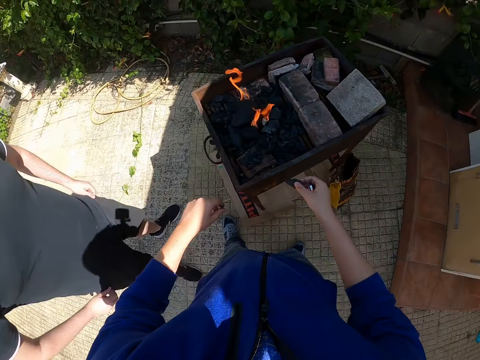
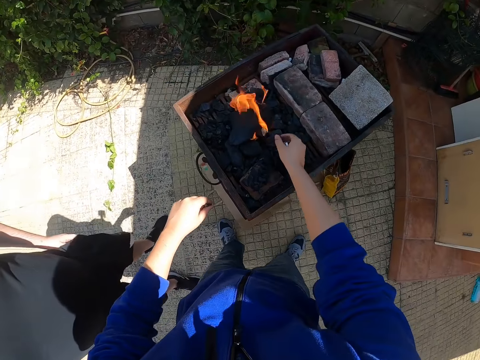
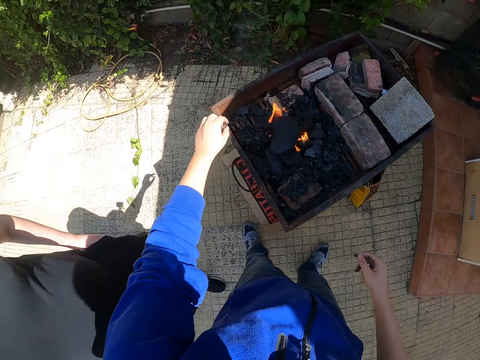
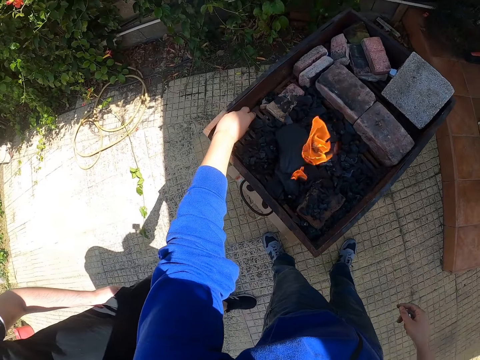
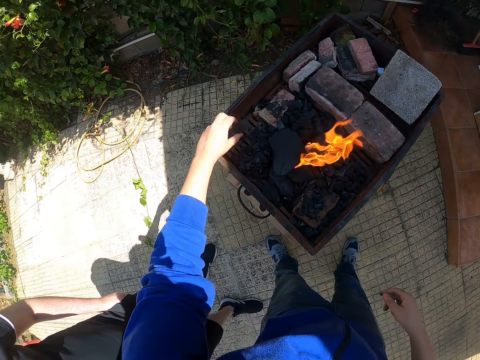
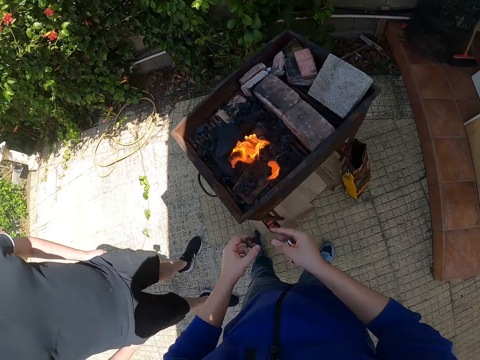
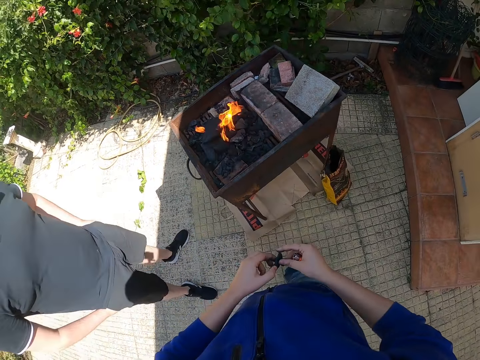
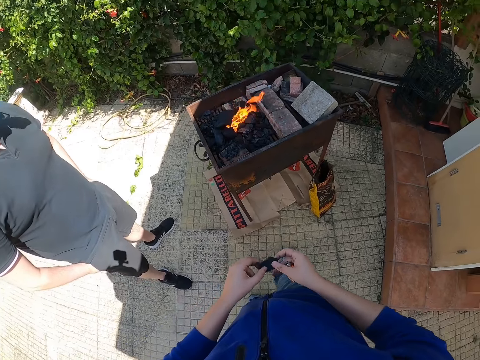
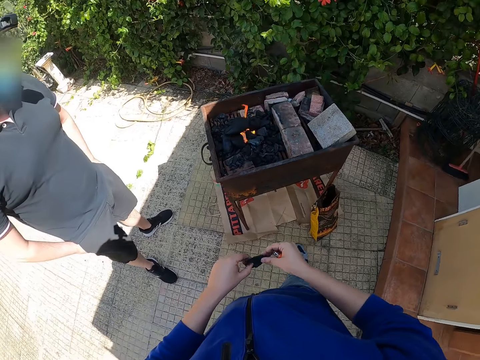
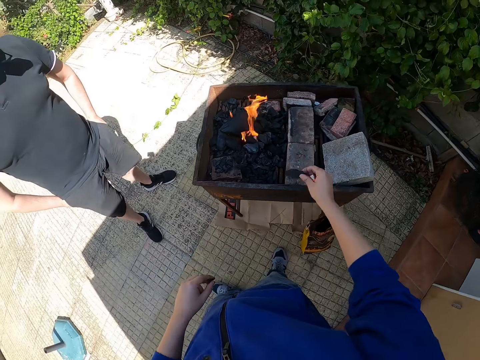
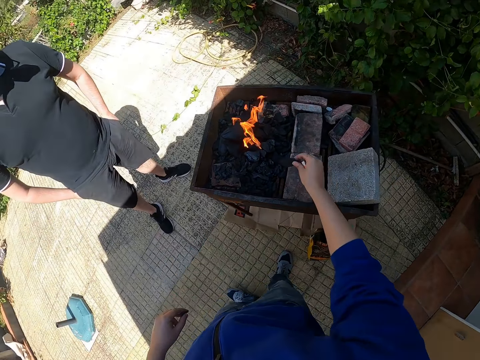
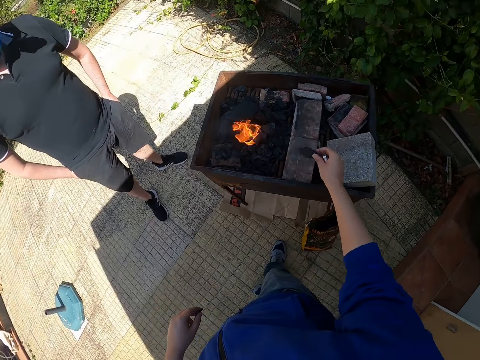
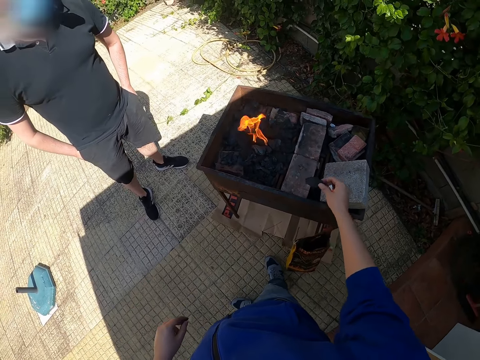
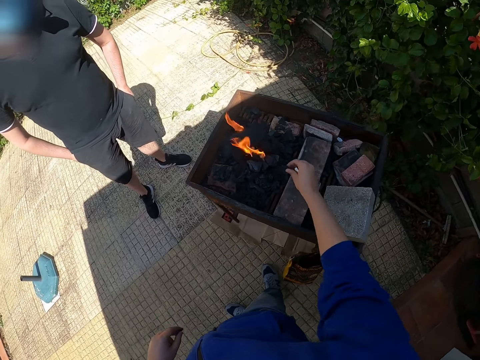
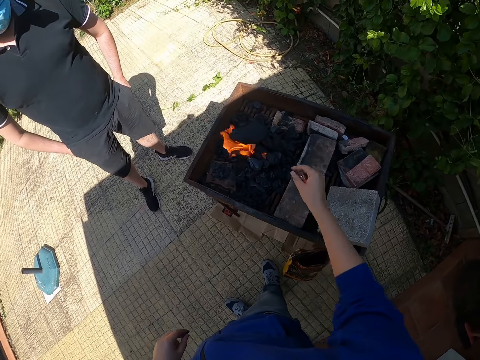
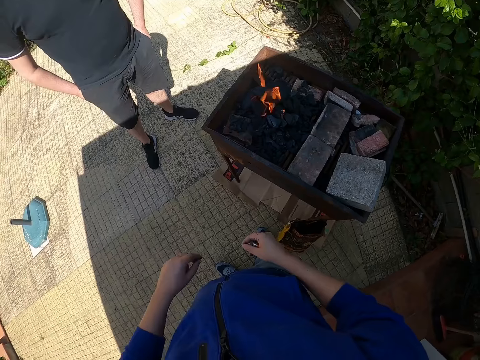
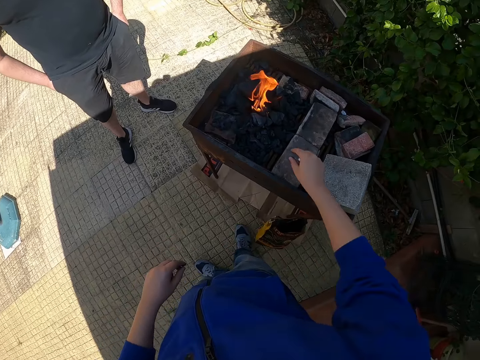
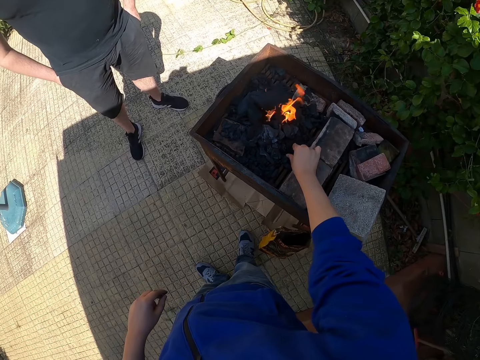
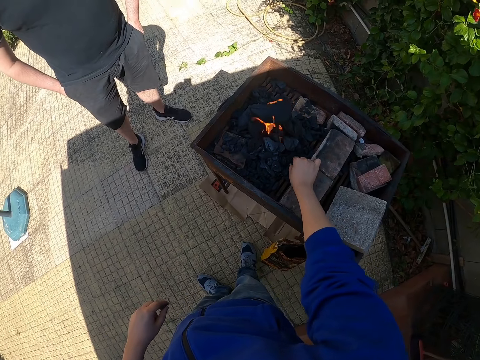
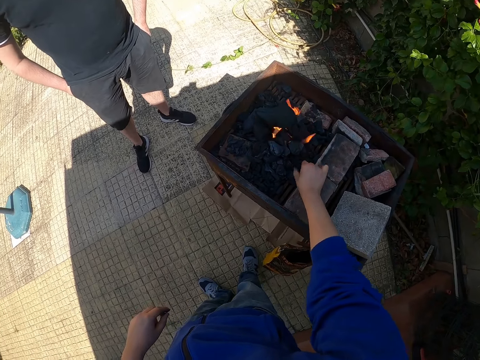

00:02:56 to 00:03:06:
The camera wearer places the charcoal in his right hand into the charcoal grill. He picks a charcoal from the charcoal grill with his left hand, and passes the charcoal in his left hand to his right hand. He places the charcoal in his right hand into the charcoal grill. He picks a charcoal from the charcoal grill with his right hand.

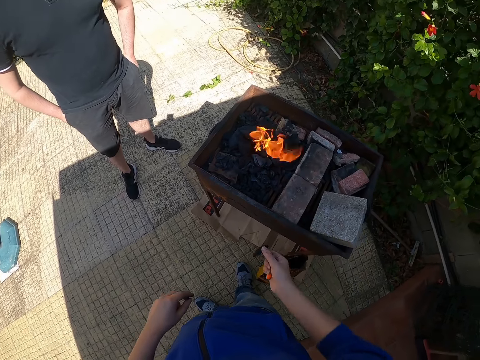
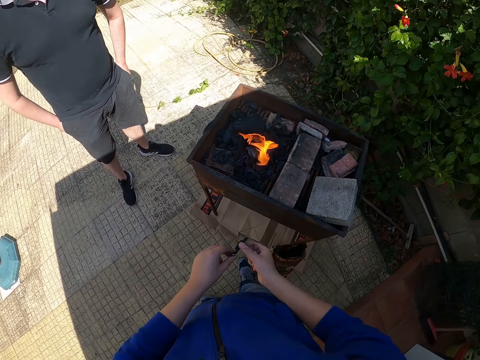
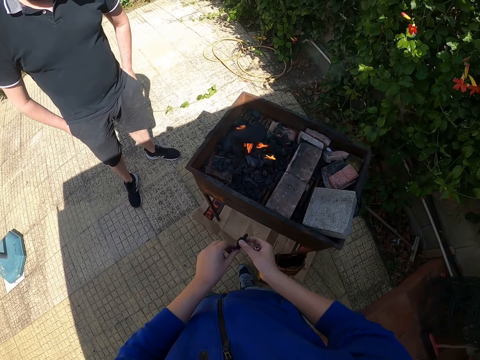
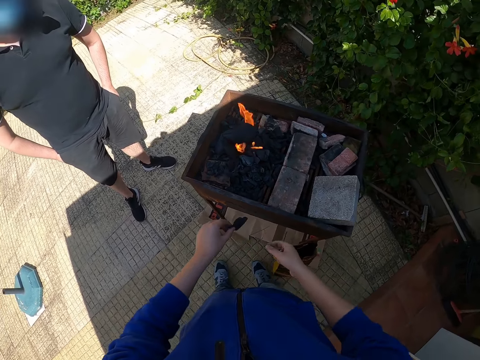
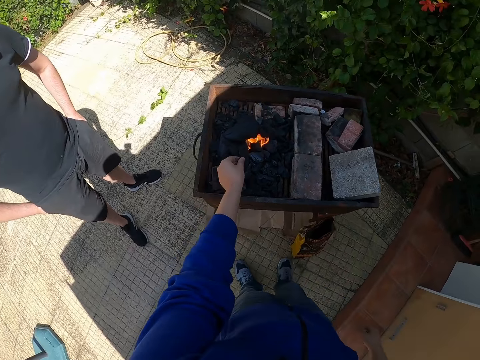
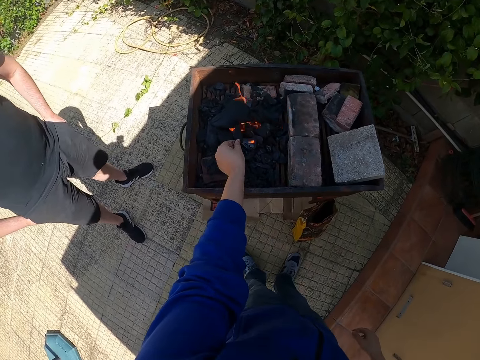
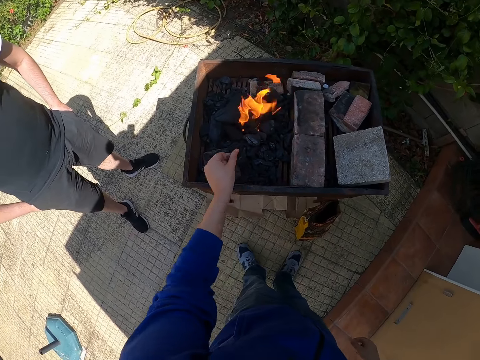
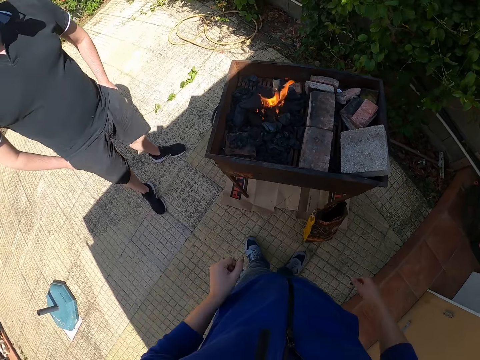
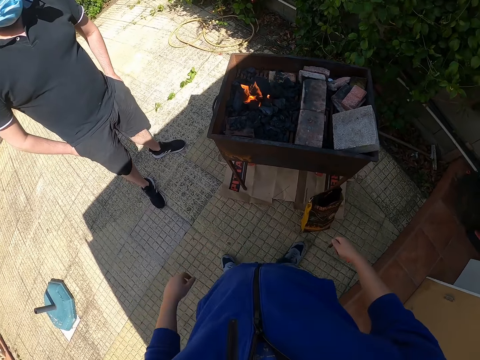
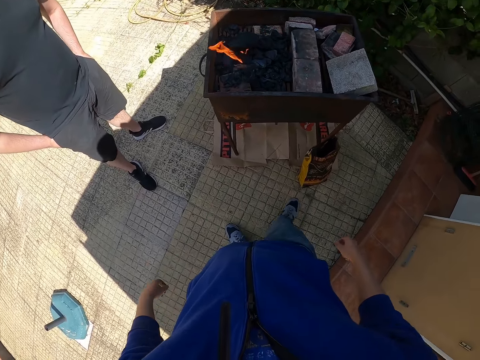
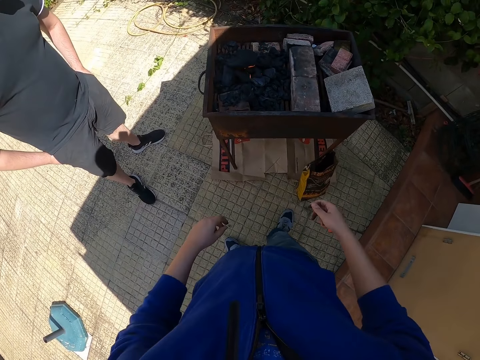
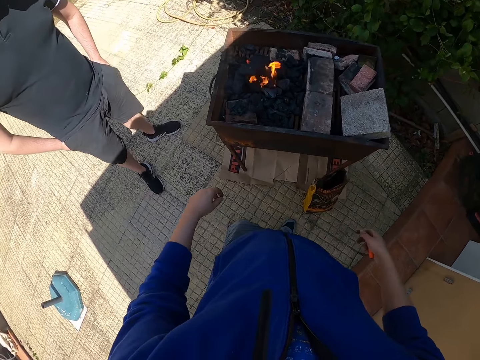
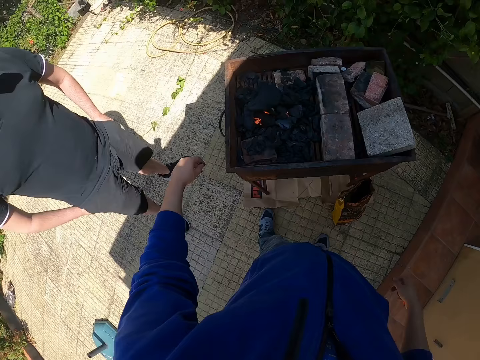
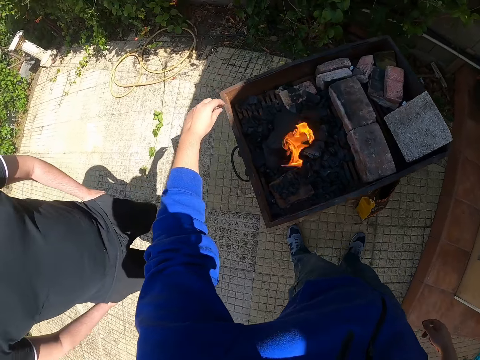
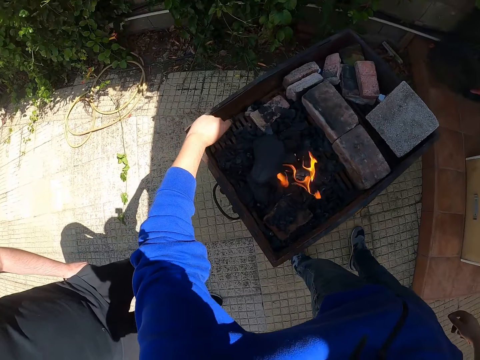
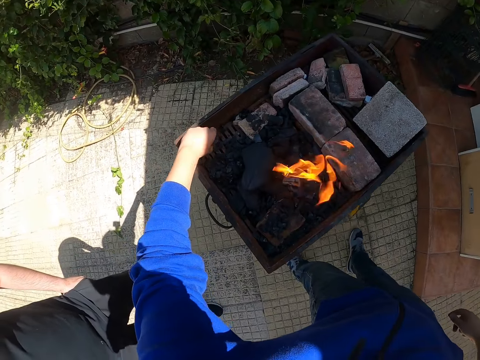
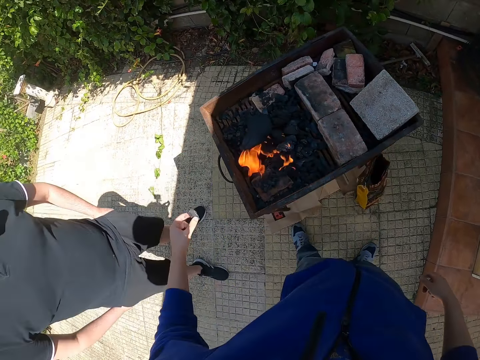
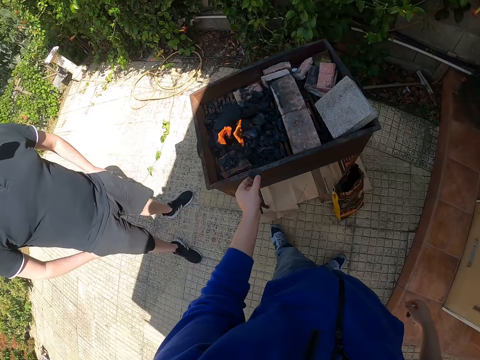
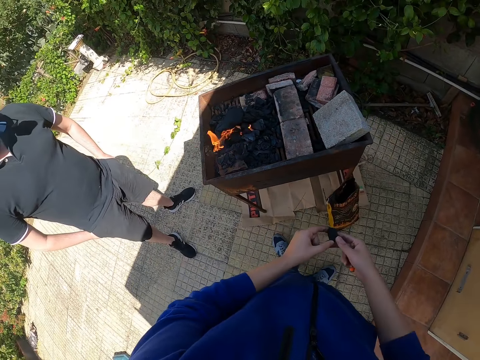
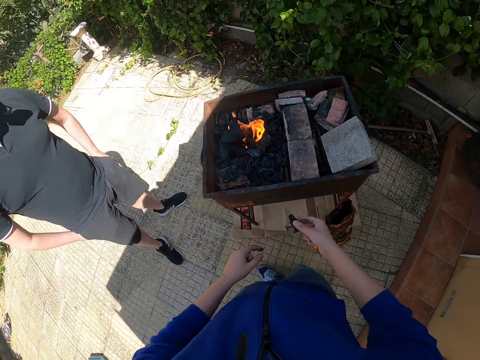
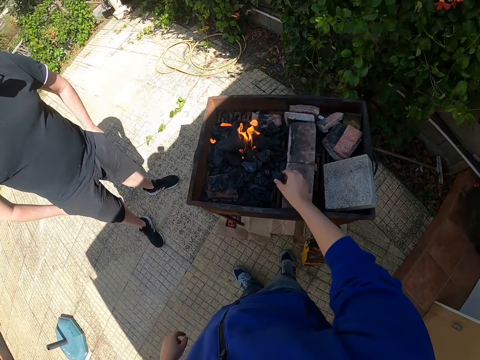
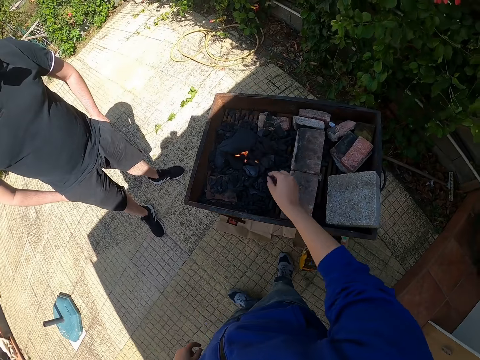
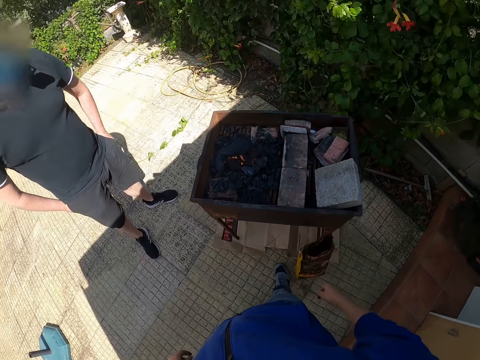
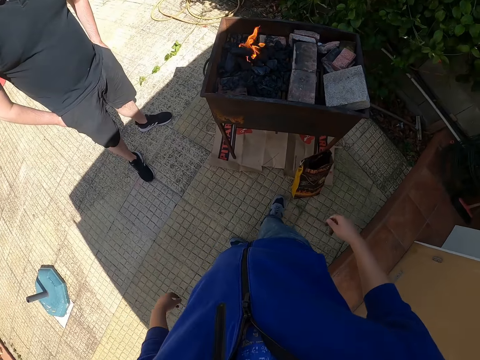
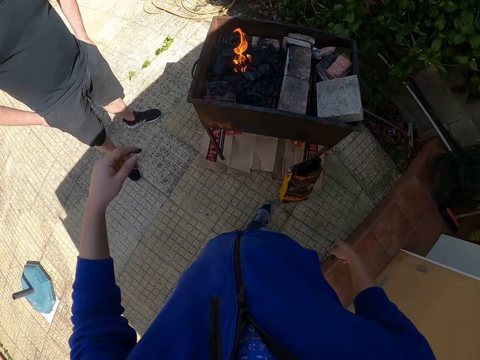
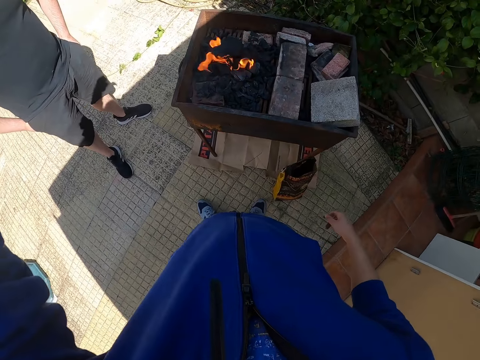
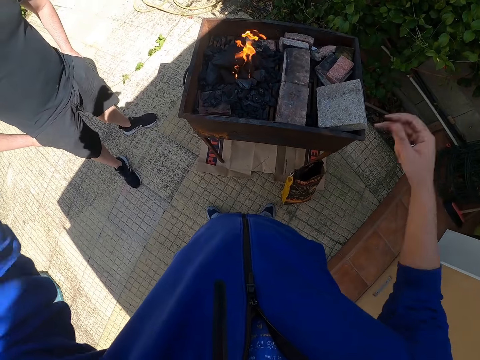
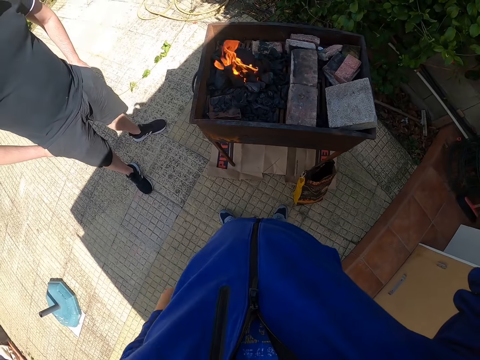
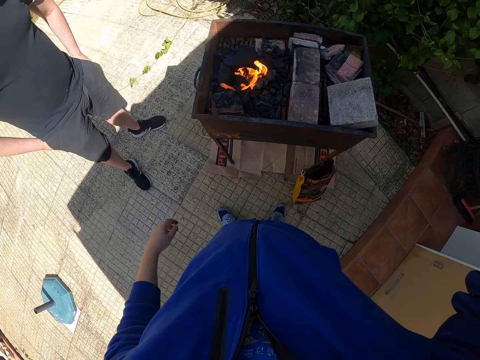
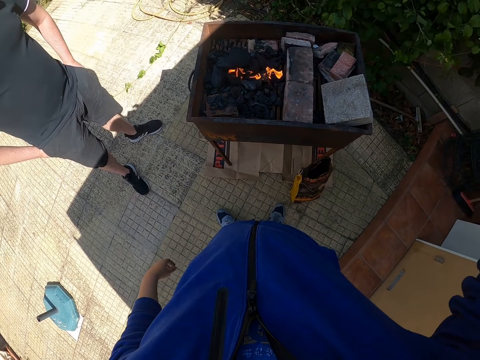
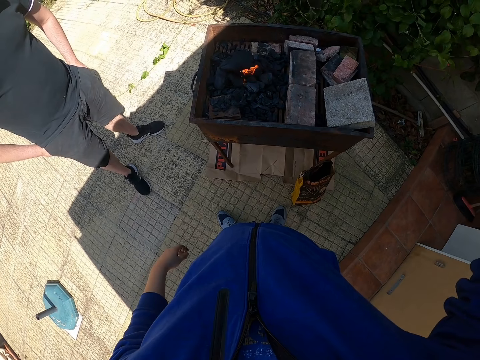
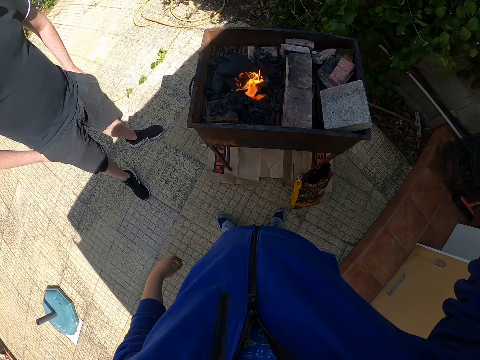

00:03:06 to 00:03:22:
The camera wearer passes the charcoal in his right hand to his left hand. He places the charcoal in his left hand into the charcoal grill. He picks a charcoal from the charcoal grill with his left hand, and passes the charcoal in his left hand to his right hand. He places the charcoal in his right hand into the charcoal grill. He touches his face with his left hand. He lifts the left hand. He touches his face with his right hand.
